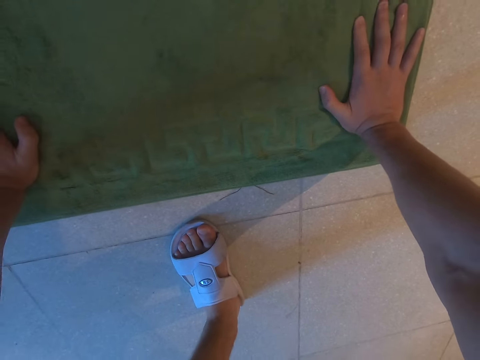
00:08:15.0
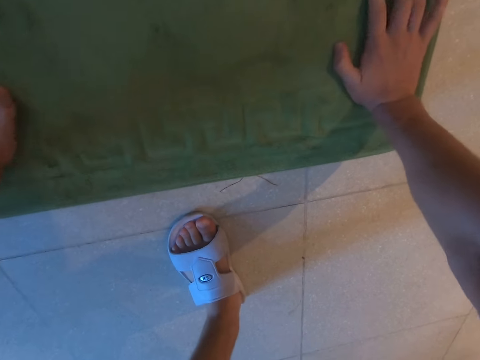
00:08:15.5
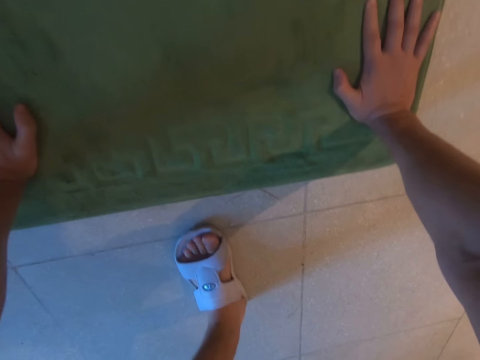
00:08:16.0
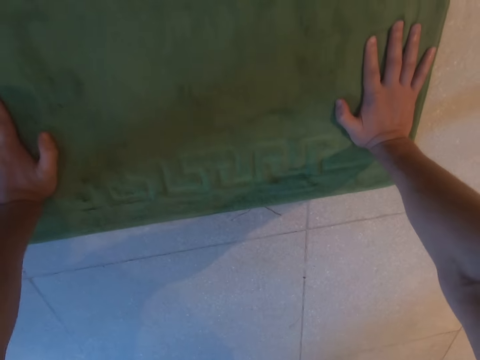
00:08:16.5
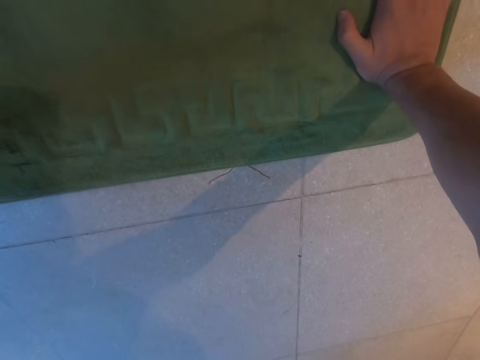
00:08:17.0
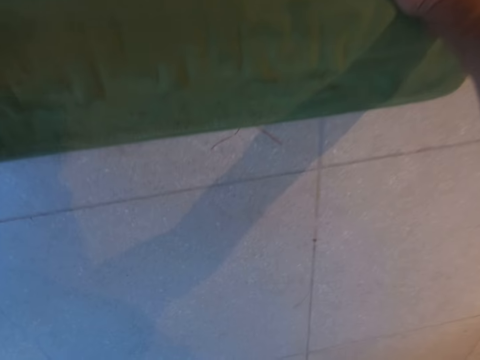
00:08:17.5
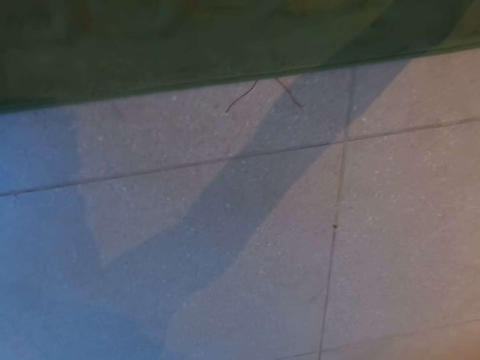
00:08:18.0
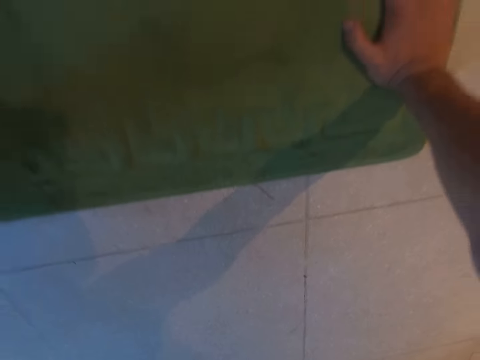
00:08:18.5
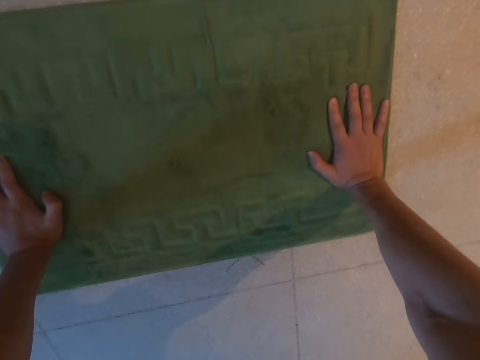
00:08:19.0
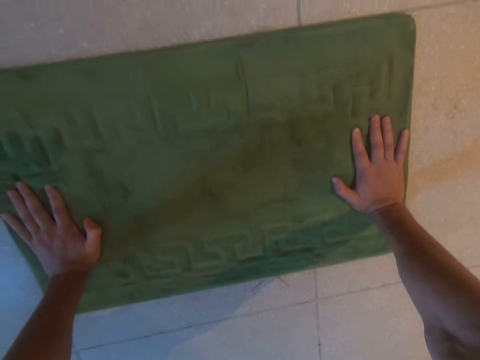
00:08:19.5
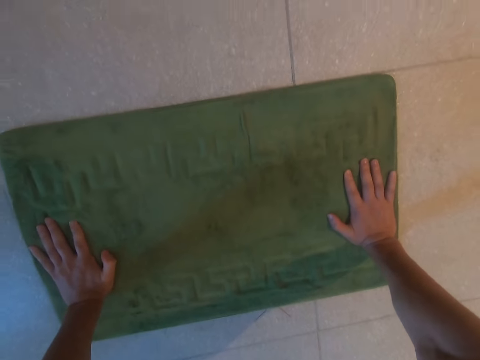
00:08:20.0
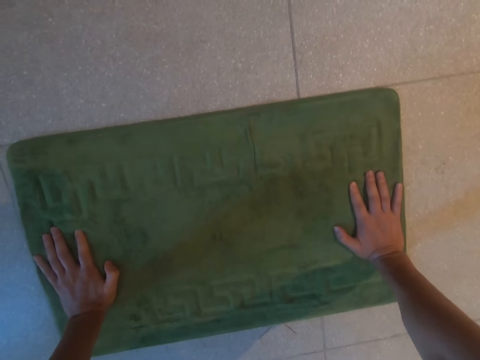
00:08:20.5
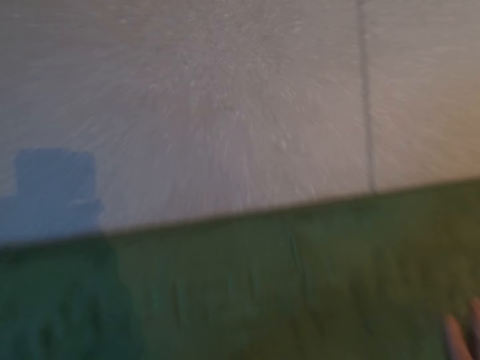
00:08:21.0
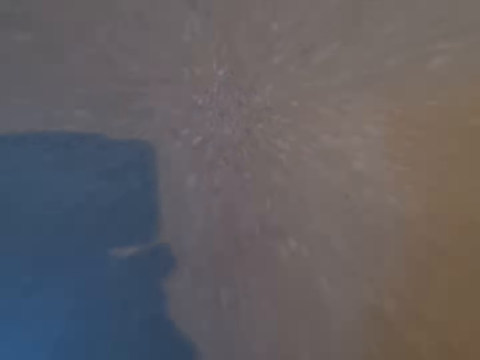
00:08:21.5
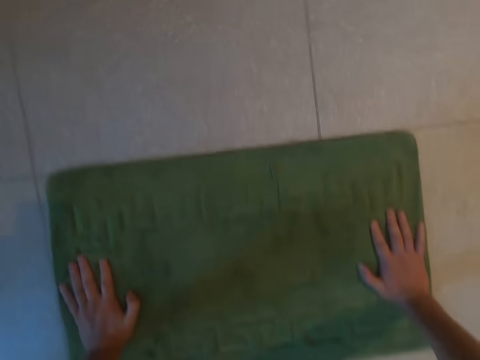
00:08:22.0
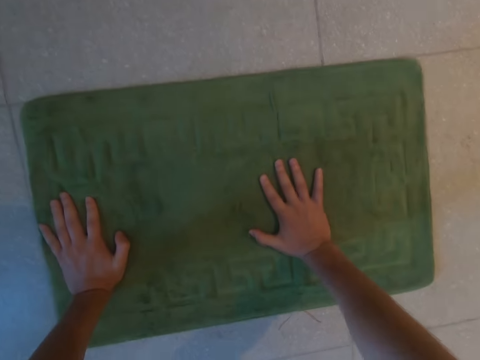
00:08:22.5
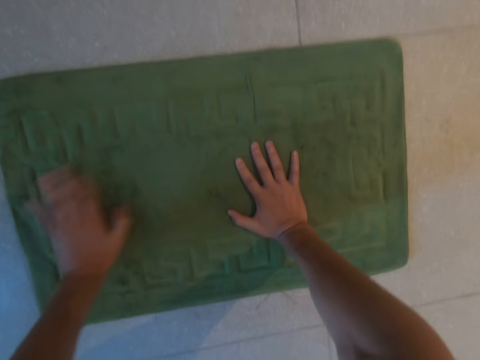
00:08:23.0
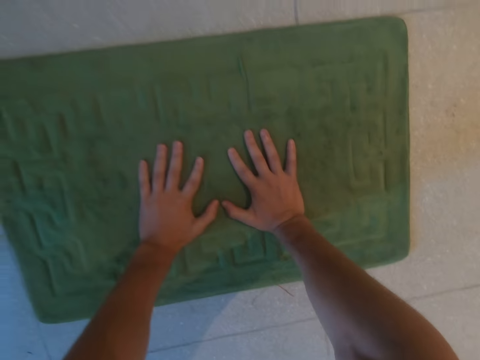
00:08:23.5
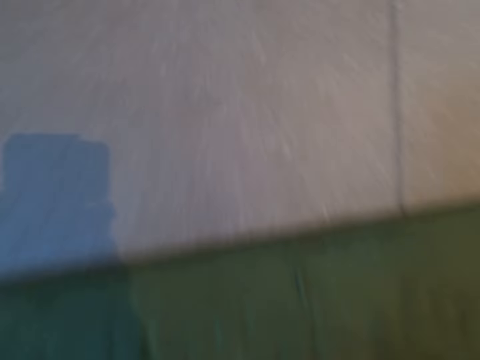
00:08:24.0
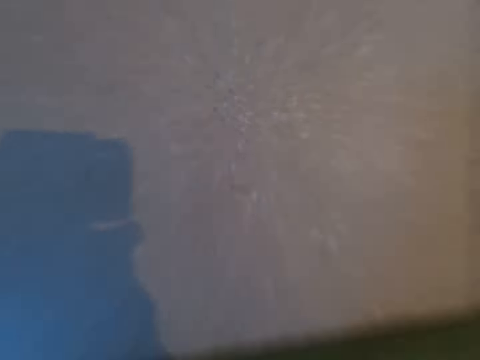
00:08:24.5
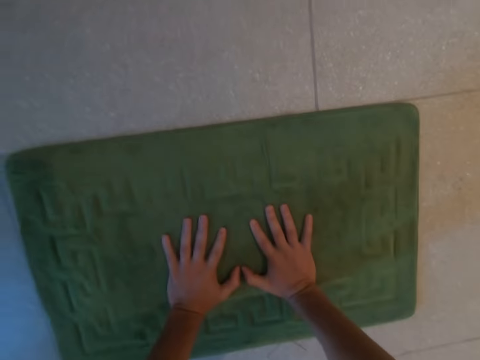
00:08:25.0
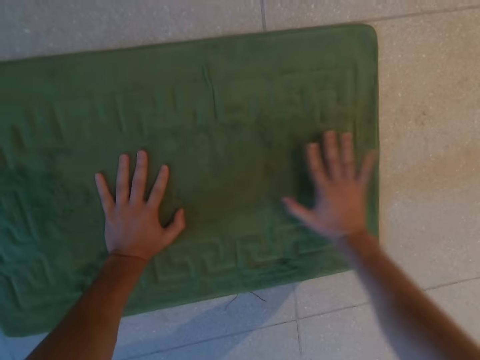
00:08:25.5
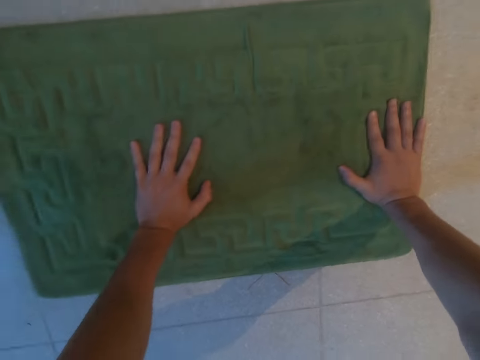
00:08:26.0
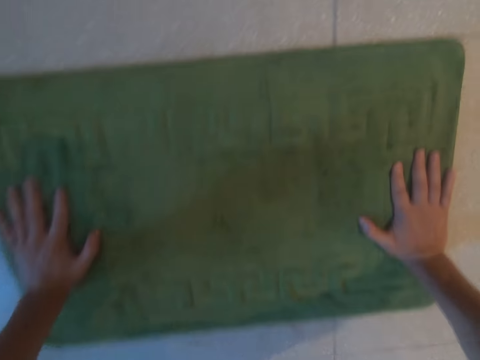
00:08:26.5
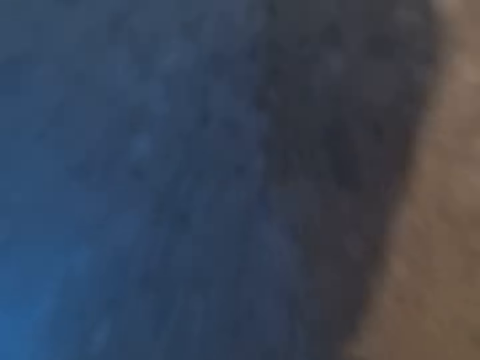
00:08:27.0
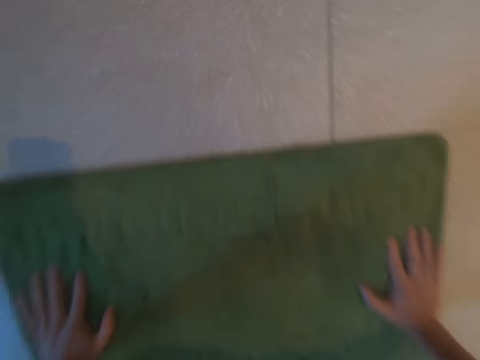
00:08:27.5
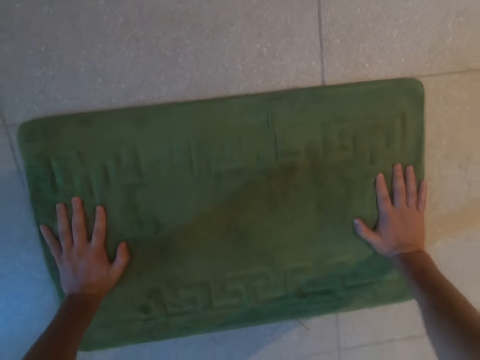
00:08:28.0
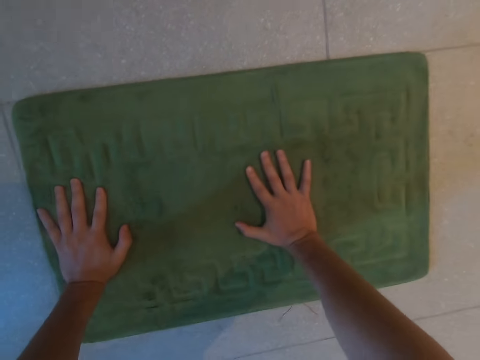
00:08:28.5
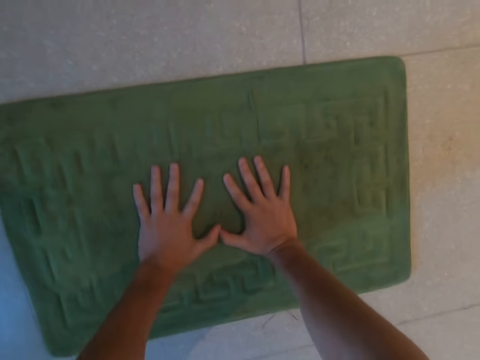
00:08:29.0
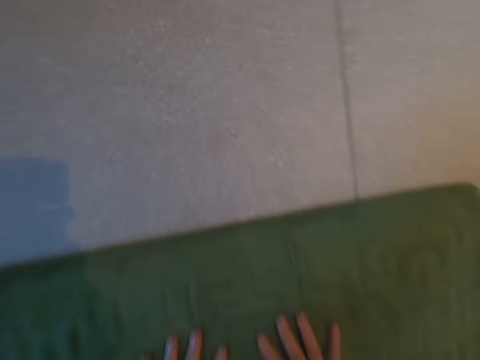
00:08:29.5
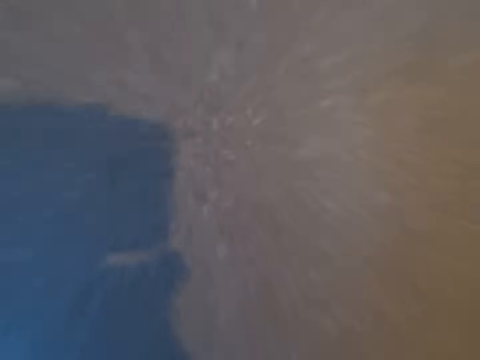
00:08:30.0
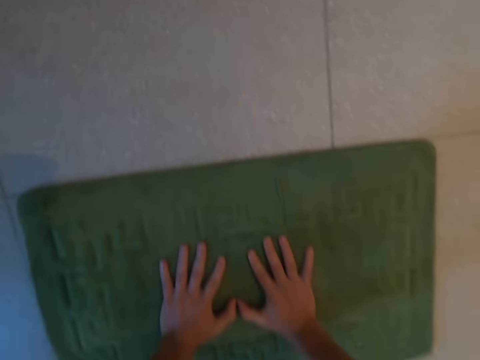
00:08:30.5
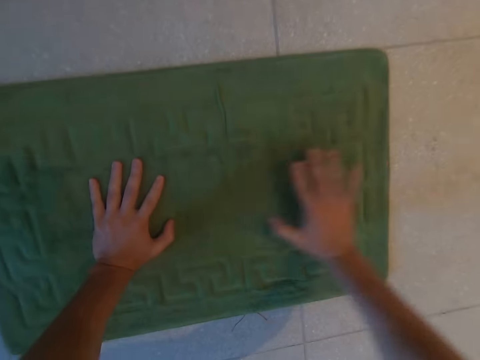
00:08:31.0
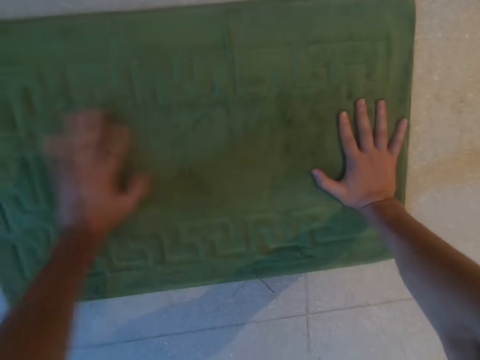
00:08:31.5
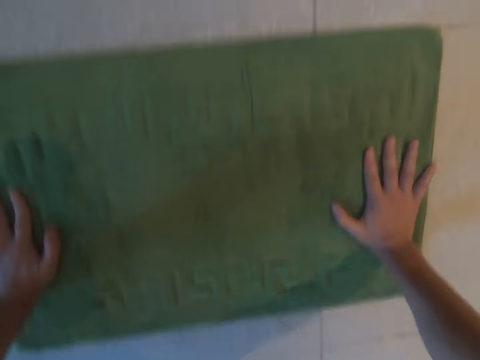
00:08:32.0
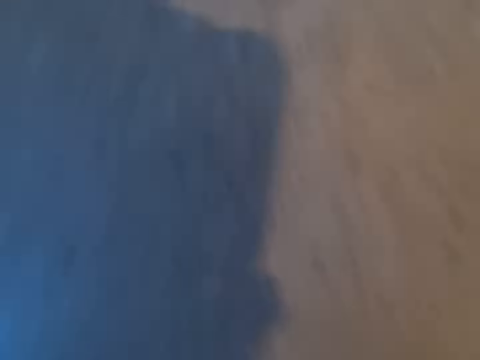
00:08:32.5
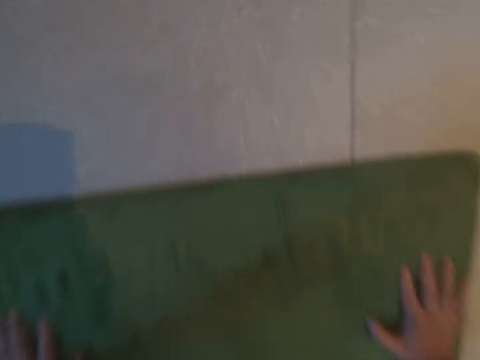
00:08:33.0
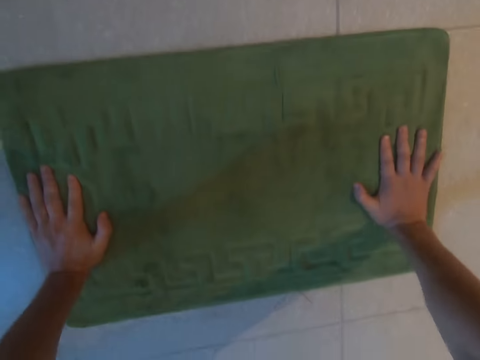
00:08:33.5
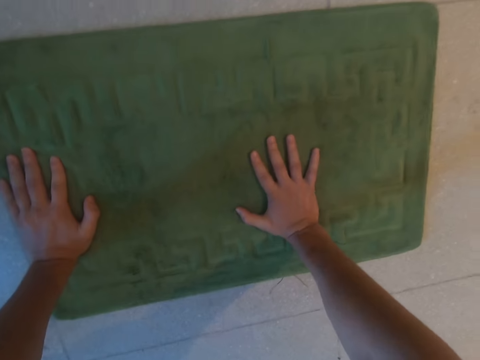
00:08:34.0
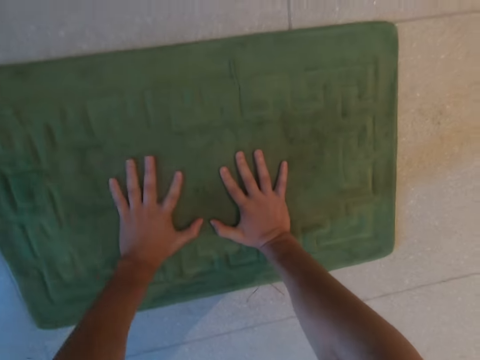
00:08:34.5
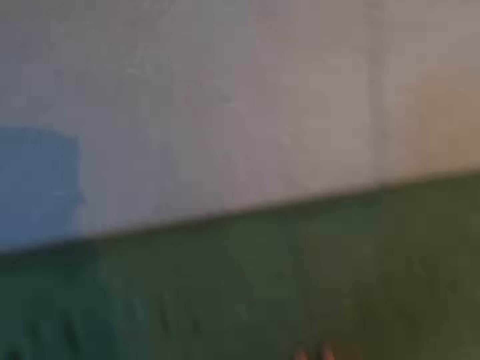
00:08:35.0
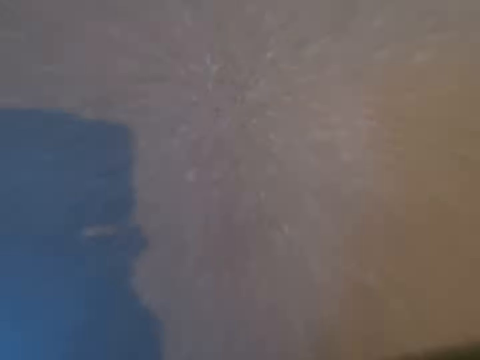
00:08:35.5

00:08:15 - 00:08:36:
The camera wearer does press ups. They do push ups. They put hands together. They do push ups. They put hands apart. They do push ups. They put hands together. They do push ups. They put hands apart. They do push ups. They put hands together. They do push ups.

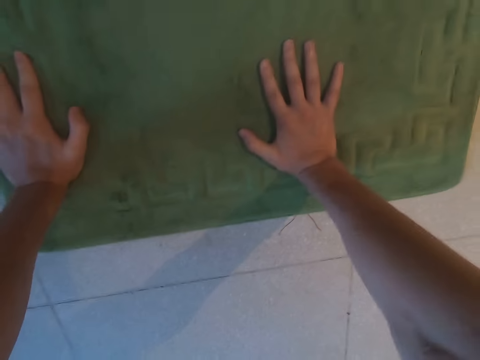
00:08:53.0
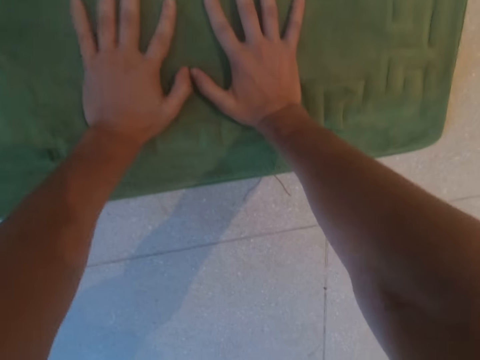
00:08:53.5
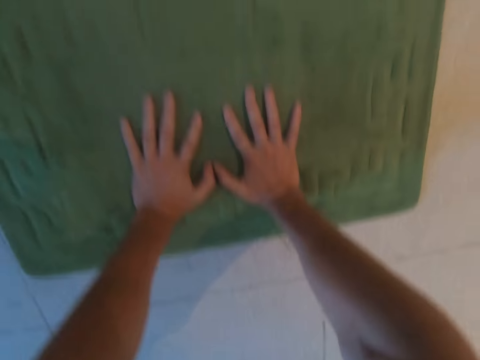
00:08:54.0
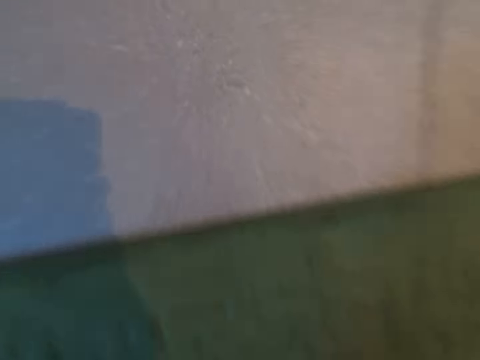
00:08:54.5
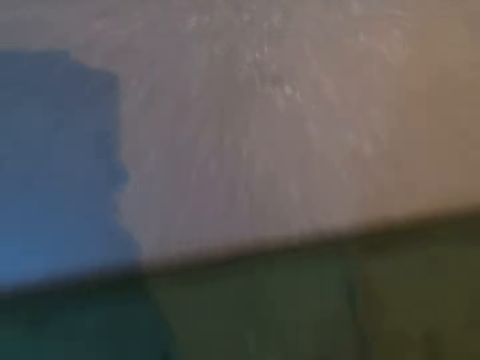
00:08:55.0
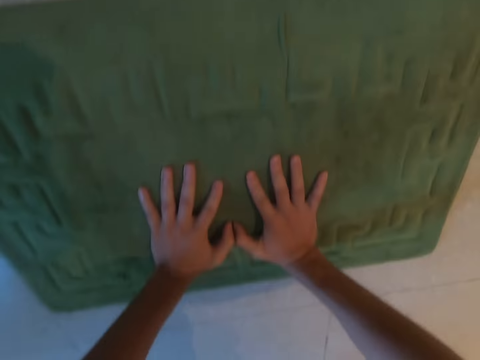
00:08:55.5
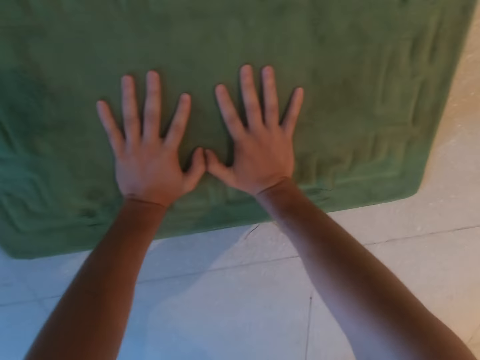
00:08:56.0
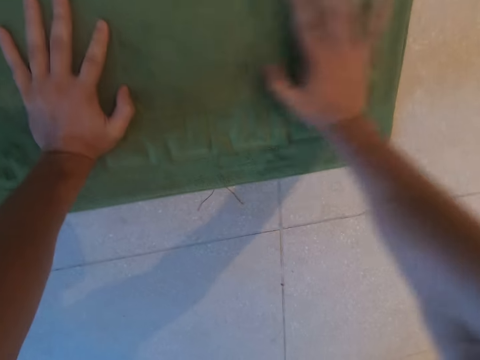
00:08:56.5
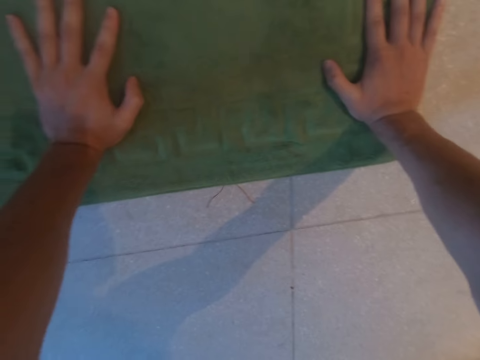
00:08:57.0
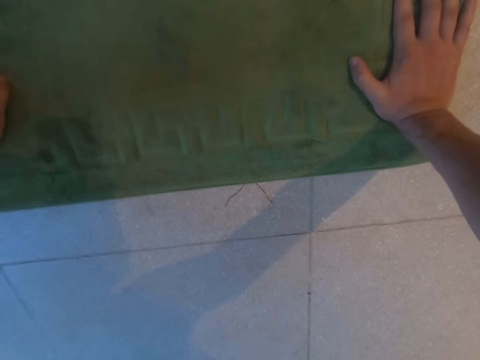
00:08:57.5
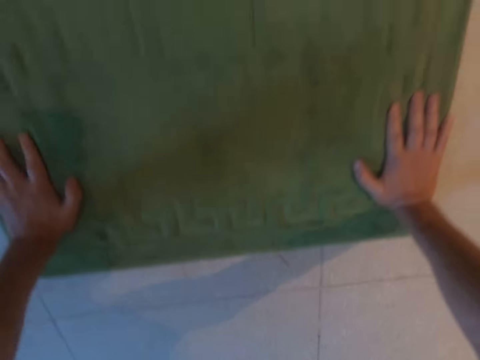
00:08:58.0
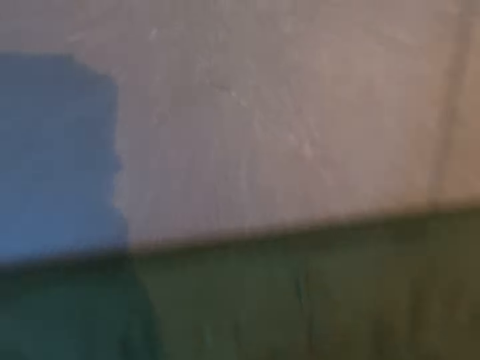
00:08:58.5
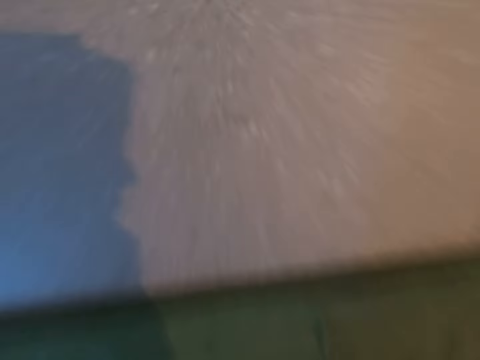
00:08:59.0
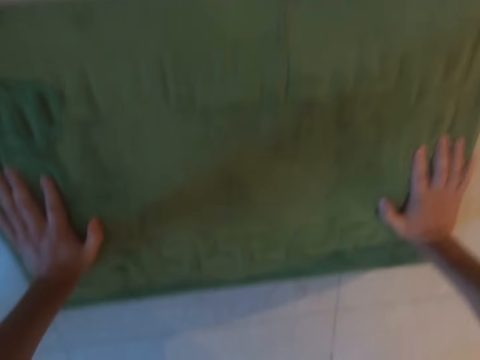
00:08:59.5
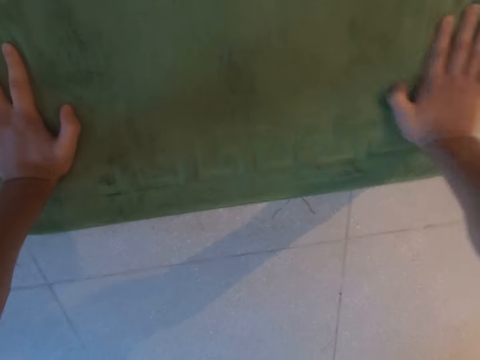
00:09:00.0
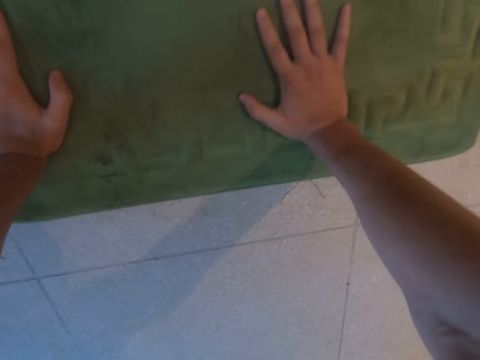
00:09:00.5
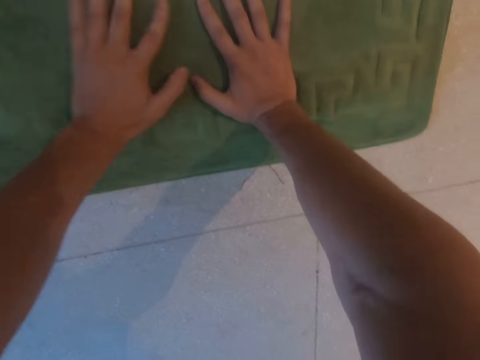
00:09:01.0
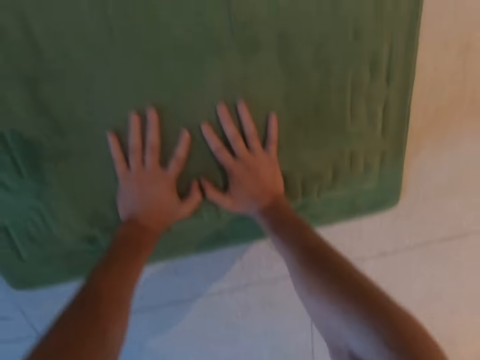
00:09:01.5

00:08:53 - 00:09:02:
The camera wearer puts hands together. They do push ups. They put hands apart. They do push ups. They put hands together.
